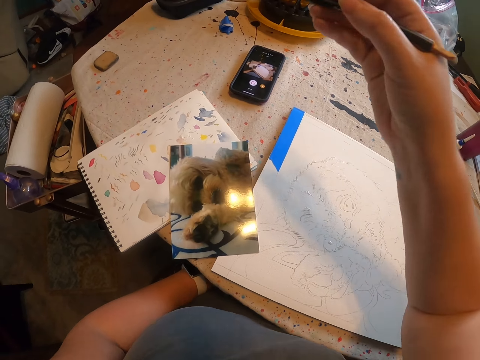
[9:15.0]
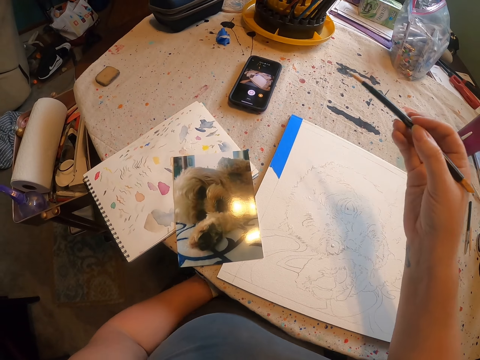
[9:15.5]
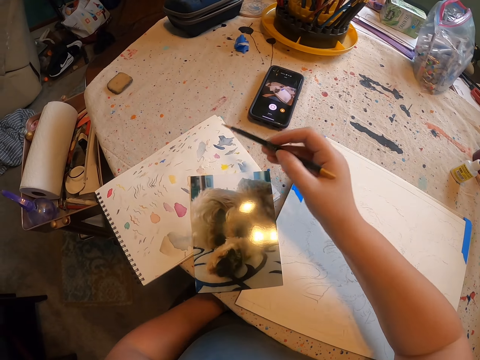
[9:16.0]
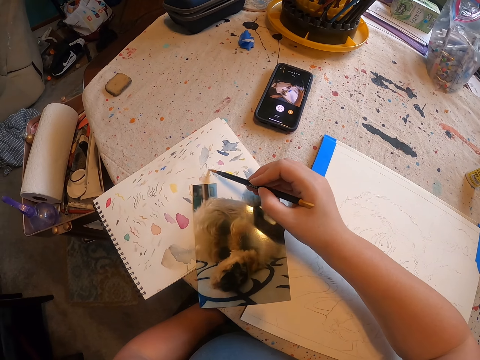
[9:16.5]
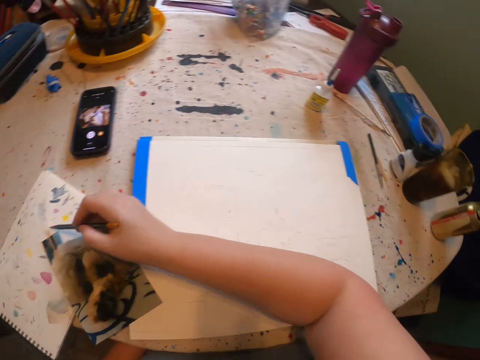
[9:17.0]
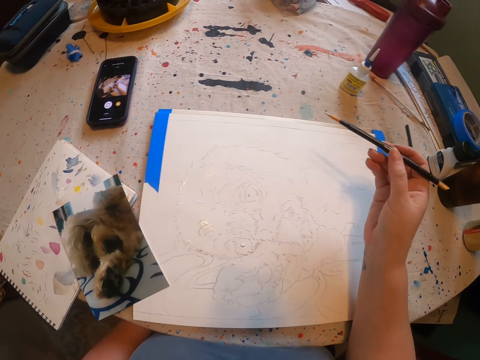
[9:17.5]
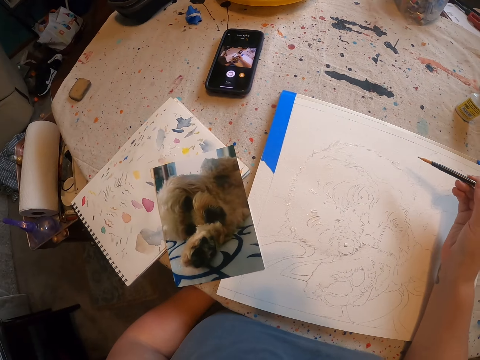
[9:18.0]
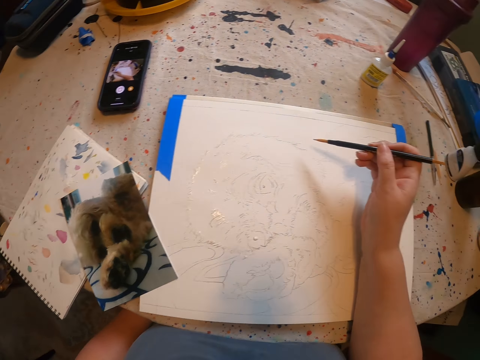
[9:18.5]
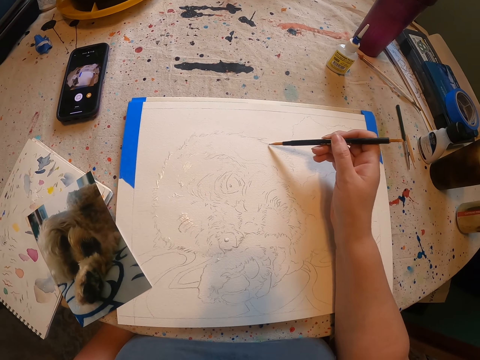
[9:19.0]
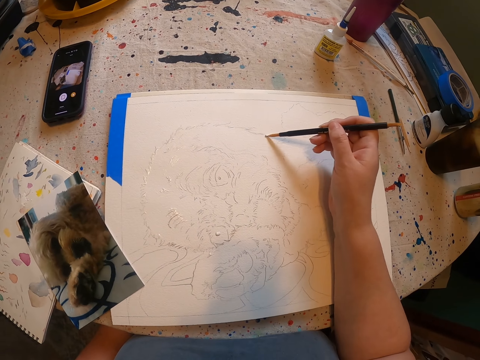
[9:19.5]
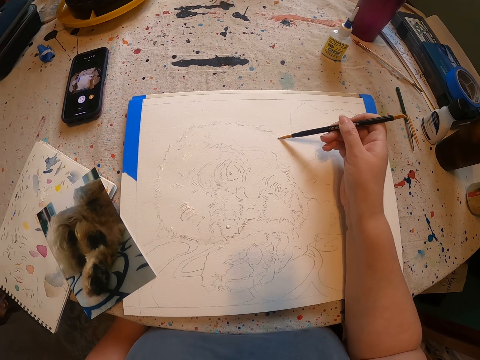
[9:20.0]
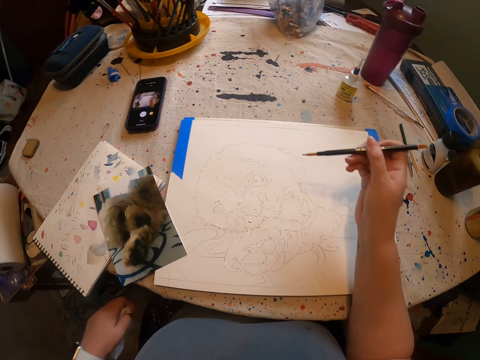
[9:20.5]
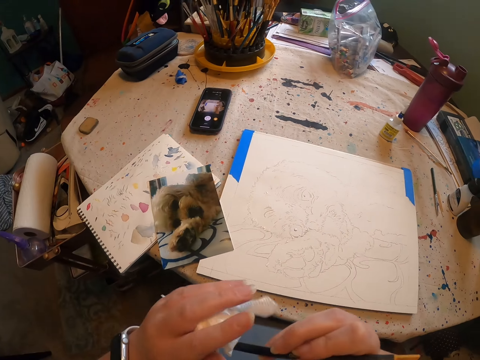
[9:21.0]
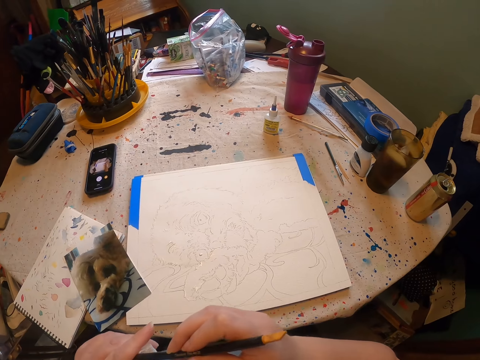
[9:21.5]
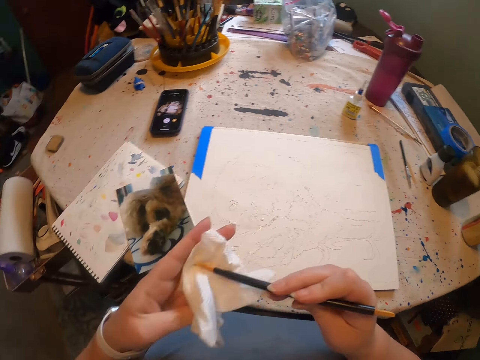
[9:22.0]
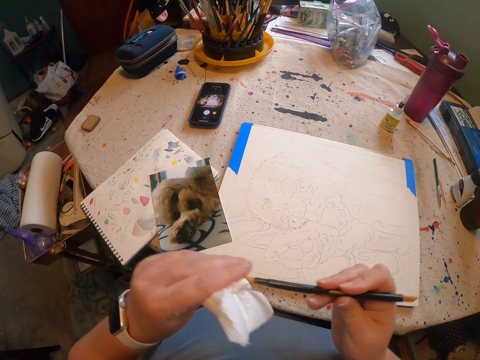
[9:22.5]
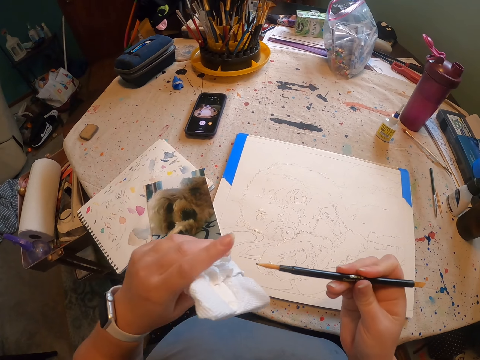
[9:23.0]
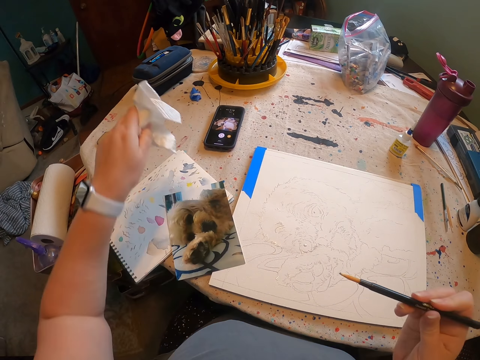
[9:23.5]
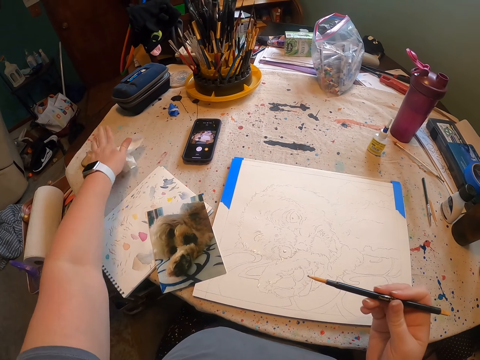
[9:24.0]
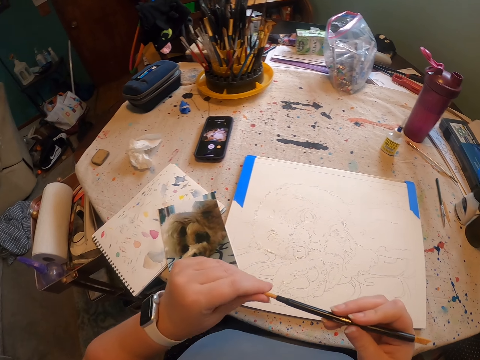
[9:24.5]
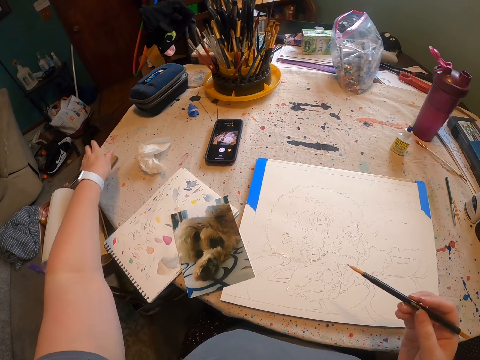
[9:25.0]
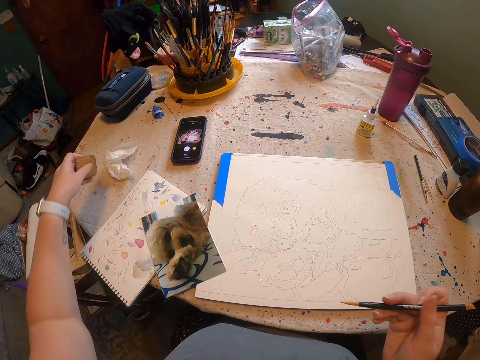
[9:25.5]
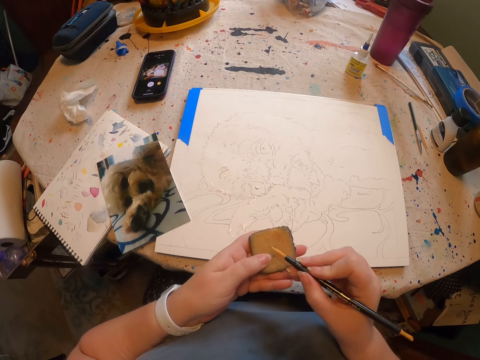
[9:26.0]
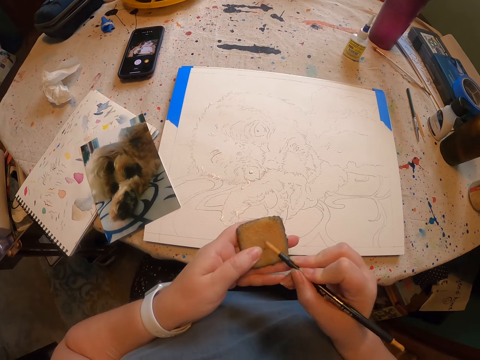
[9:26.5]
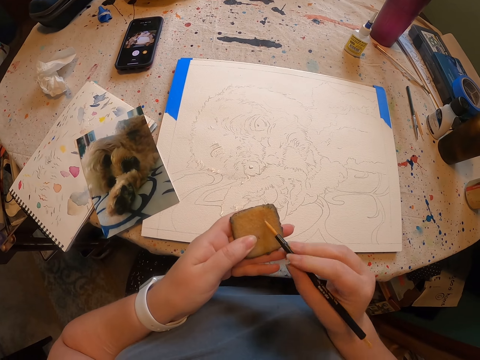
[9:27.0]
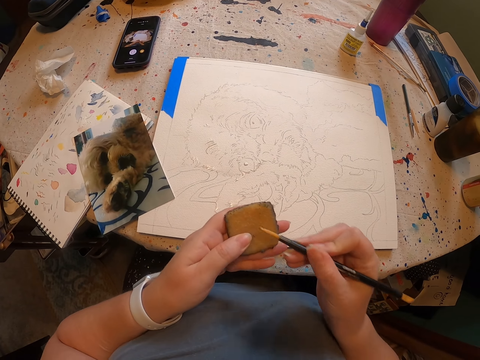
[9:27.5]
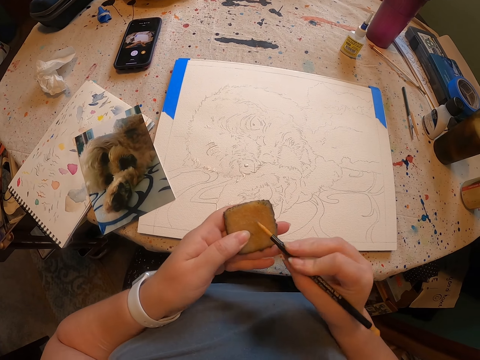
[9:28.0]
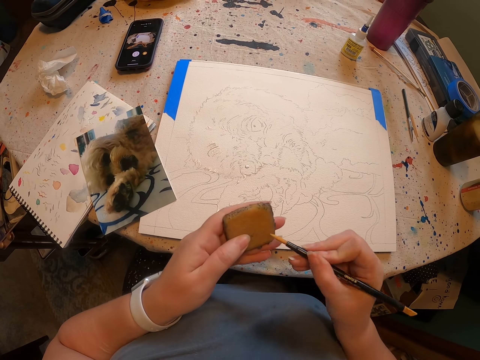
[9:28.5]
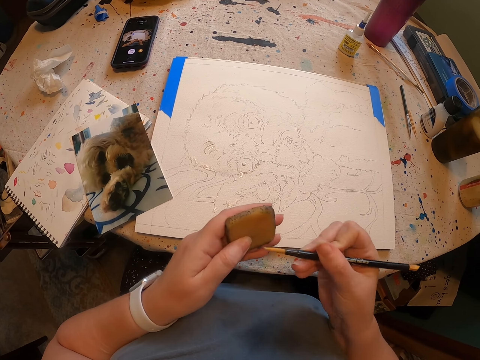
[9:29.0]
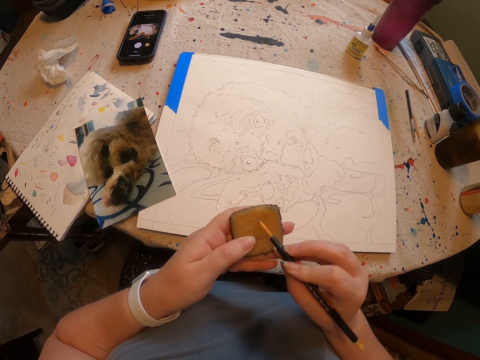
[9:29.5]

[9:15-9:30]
The camera wearer applies paint on a brush. They pick glue from the paper. They put the glue on the sketch. They draw with the brush. They wipe the brush with a paper. They put the paper on the table. They wipe the brush. They pick something. They wipe the pencil on a sponge.

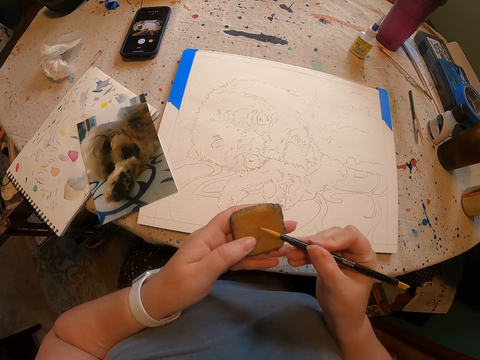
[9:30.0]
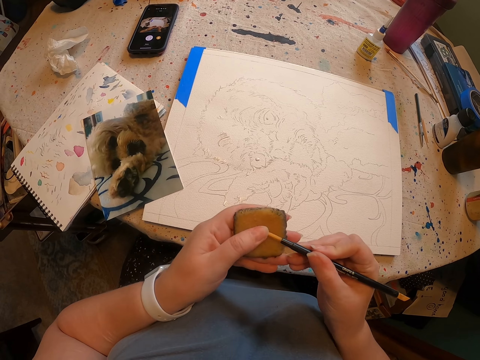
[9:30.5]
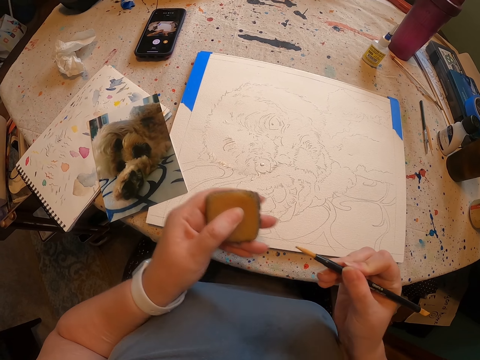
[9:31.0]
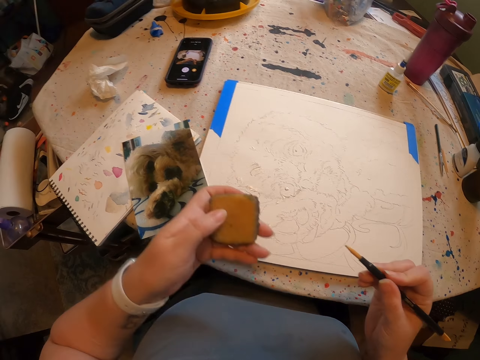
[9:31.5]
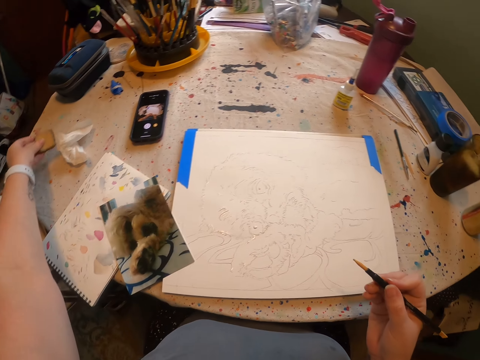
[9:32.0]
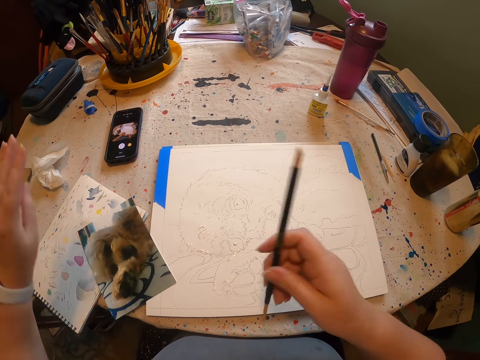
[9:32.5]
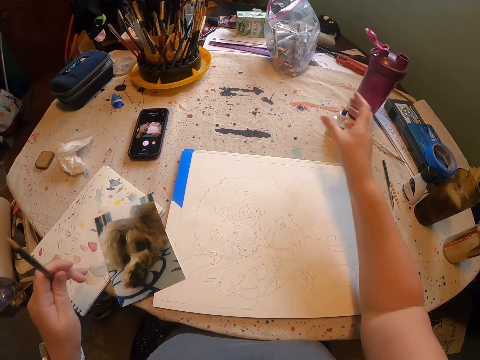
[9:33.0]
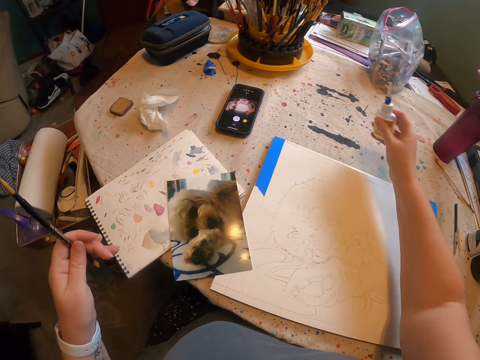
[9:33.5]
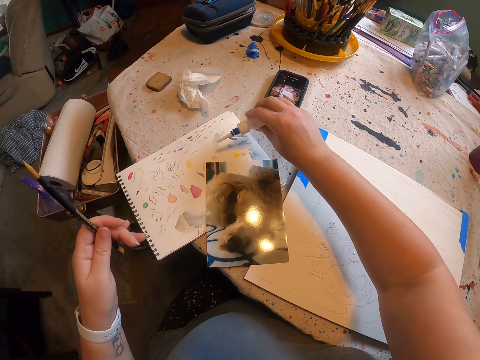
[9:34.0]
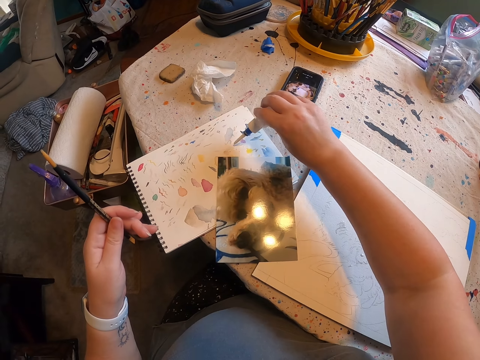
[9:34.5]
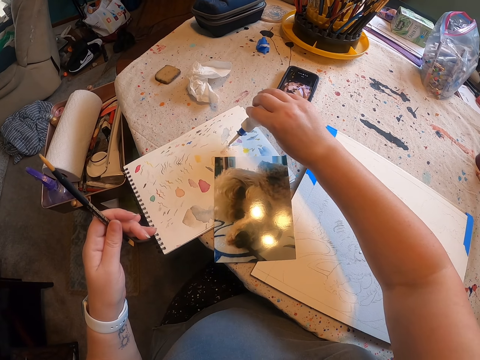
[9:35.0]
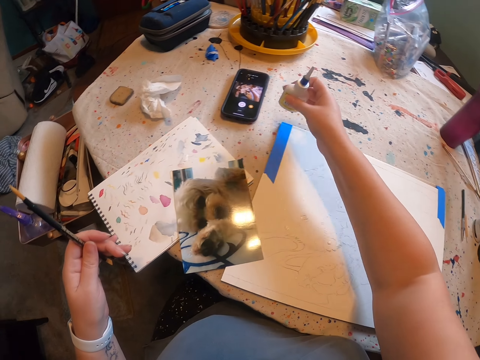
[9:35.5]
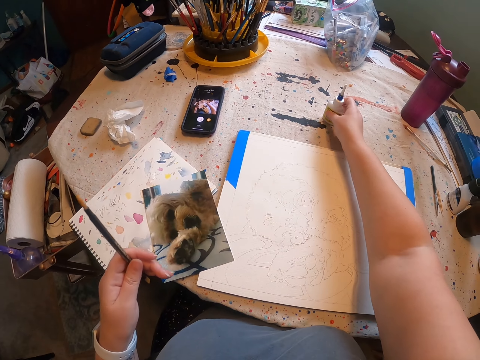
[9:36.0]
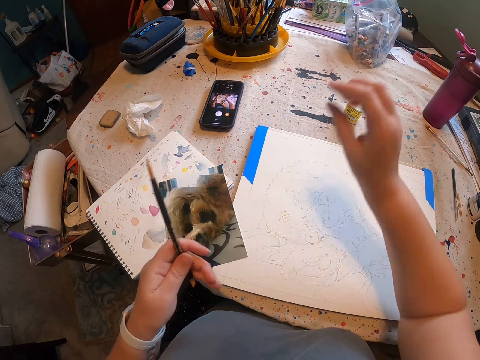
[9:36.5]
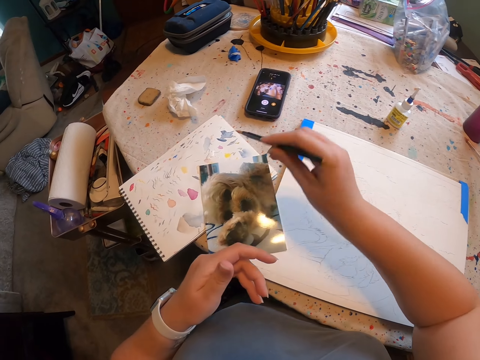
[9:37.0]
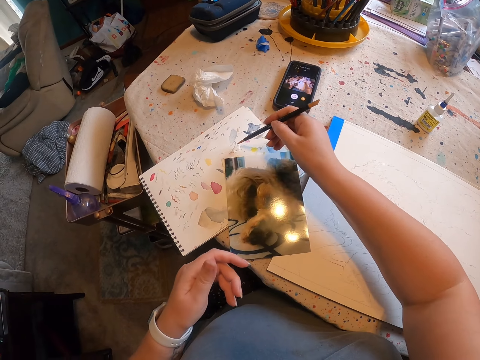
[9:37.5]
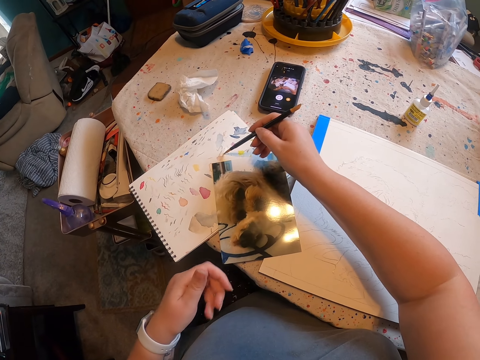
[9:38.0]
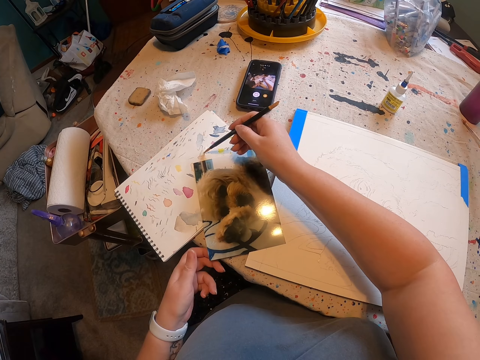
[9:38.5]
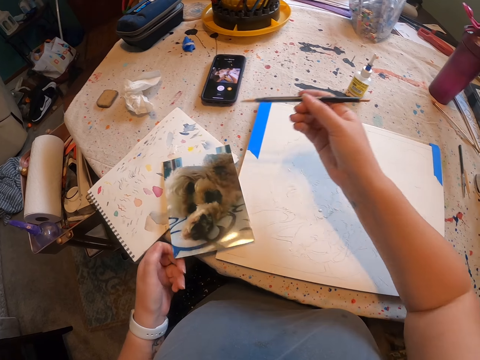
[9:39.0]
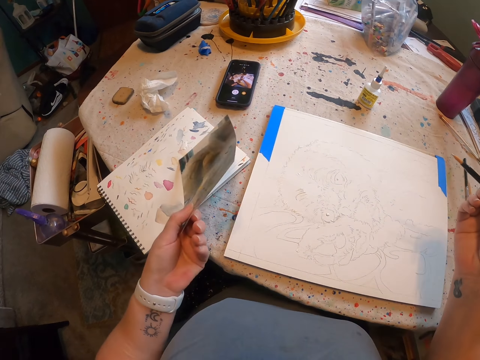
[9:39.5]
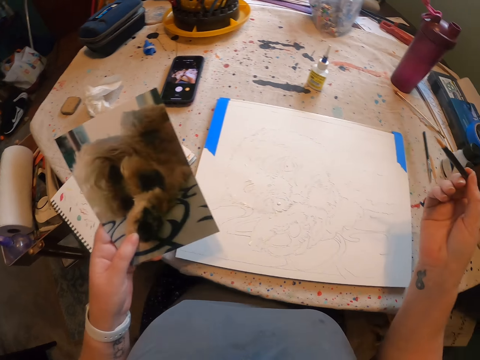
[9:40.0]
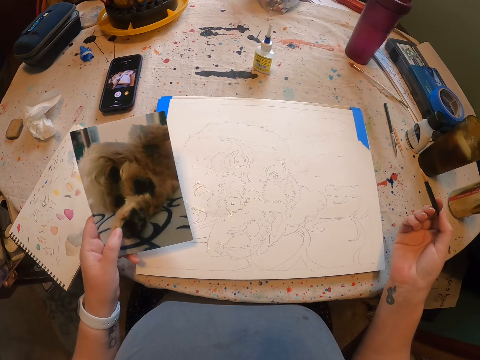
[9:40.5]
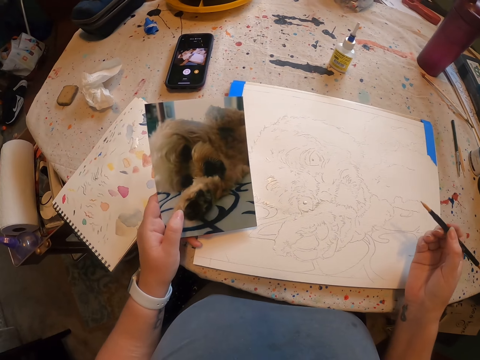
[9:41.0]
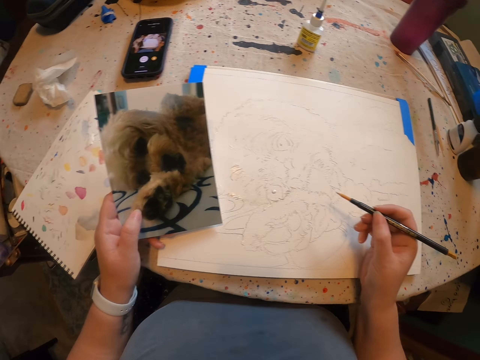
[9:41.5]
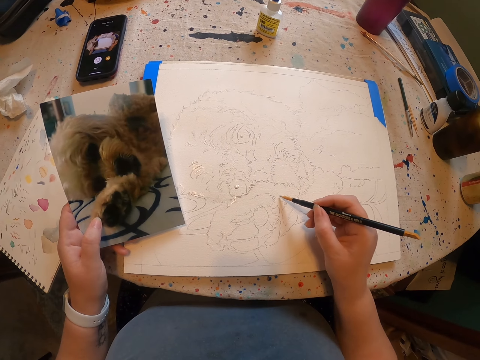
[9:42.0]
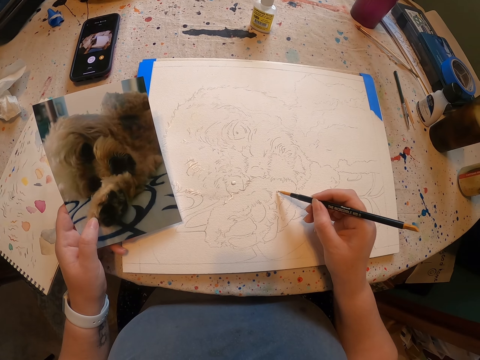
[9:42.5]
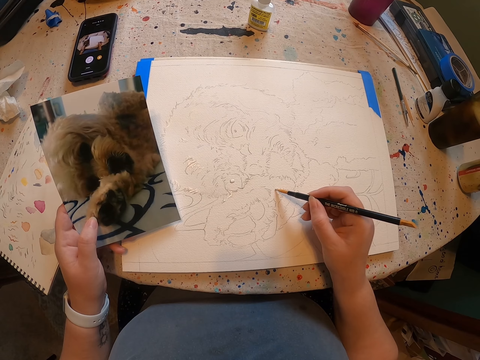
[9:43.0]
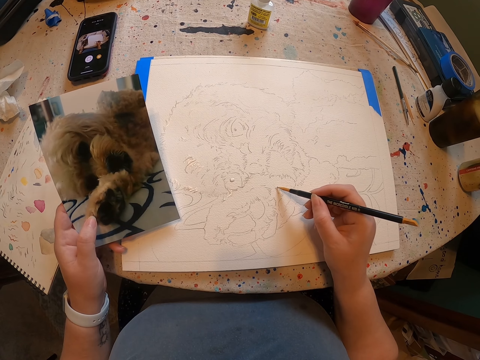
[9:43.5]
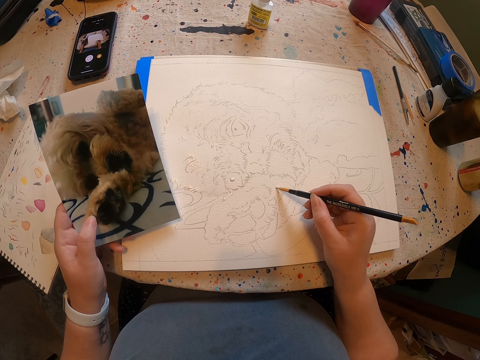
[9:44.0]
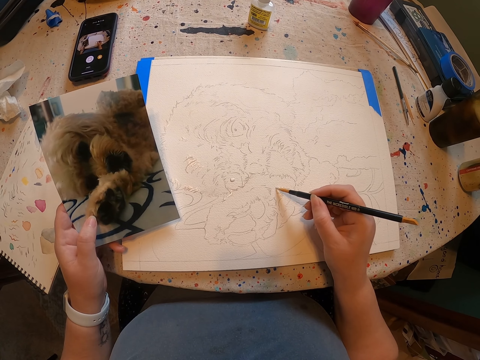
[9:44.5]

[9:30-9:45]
The camera wearer places the sponge on the table. They pick the glue from the table. They put the glue on the paper. They smear paint on the book. They place the glue bottle on the table. They apply paint on the brush. They pick the glue from the paper. They lift the paper of a dog. They put the glue on the sketch. They draw with the brush.
